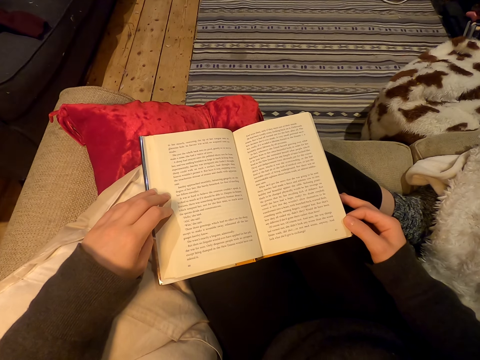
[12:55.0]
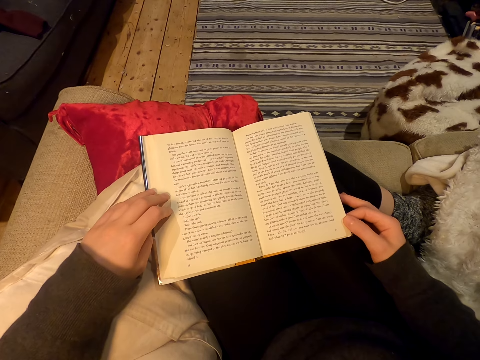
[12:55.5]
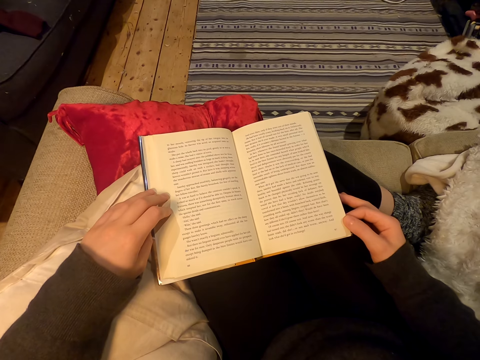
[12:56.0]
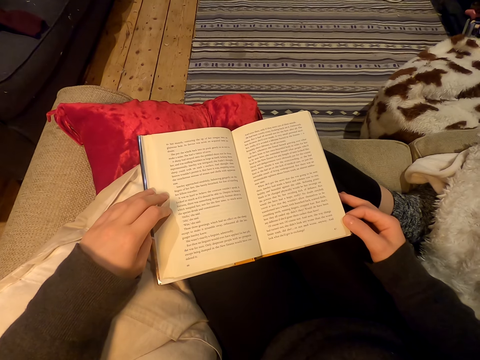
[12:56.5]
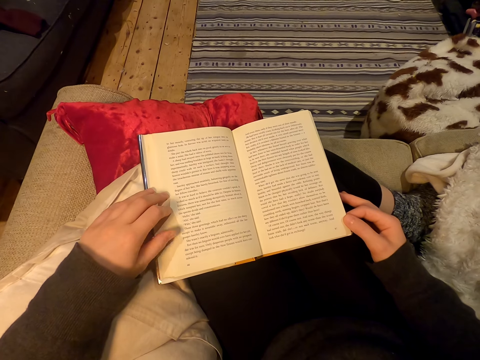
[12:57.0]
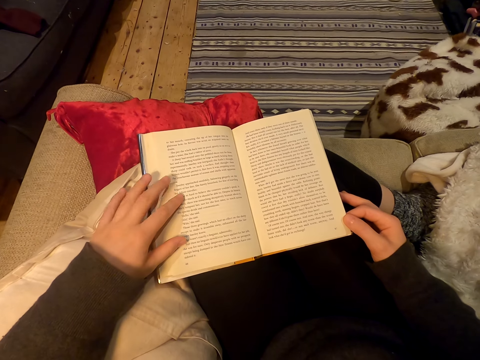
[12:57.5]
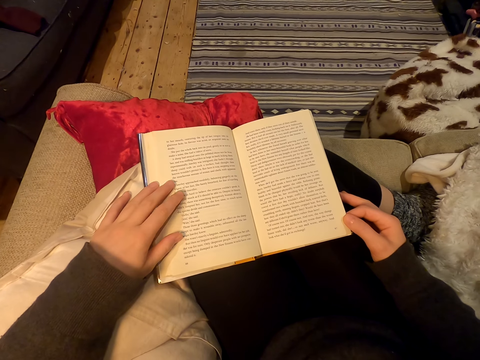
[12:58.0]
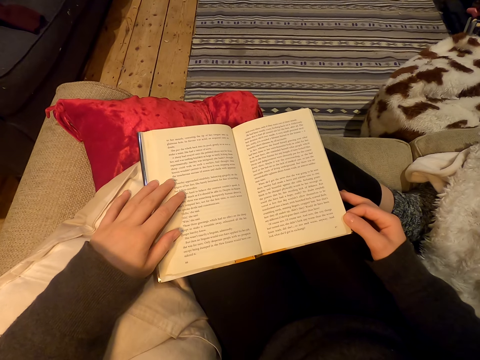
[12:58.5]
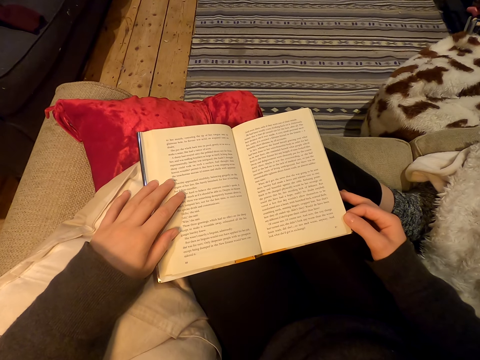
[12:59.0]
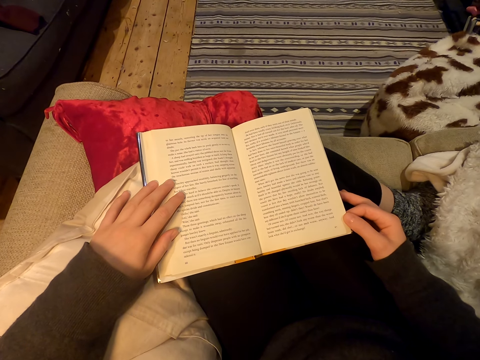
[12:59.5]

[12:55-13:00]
The camera wearer moves their fingers.

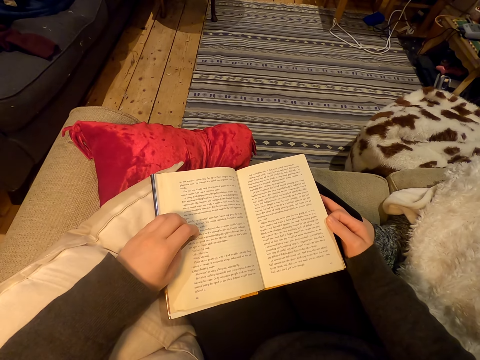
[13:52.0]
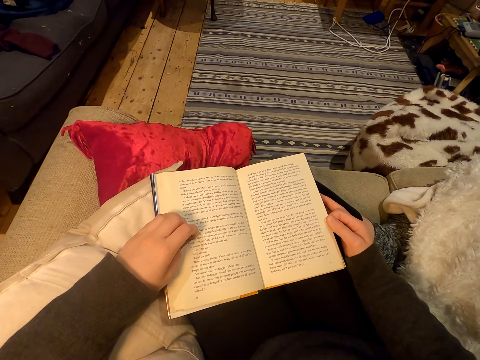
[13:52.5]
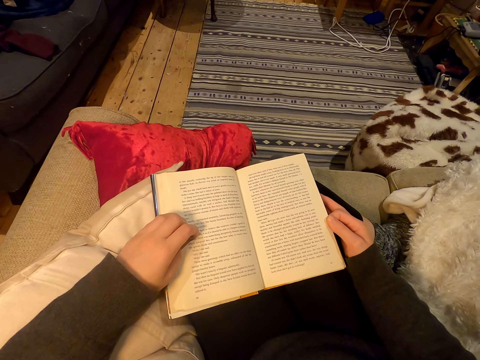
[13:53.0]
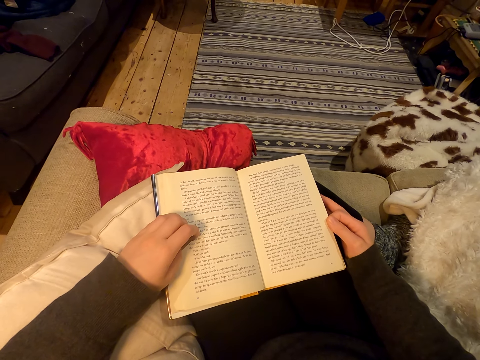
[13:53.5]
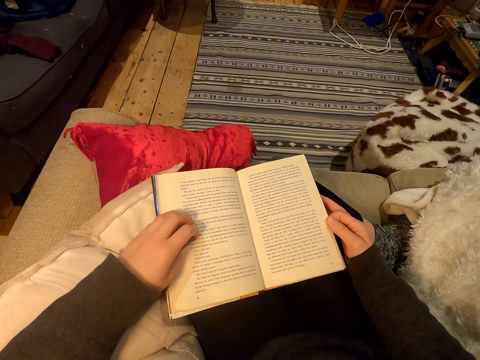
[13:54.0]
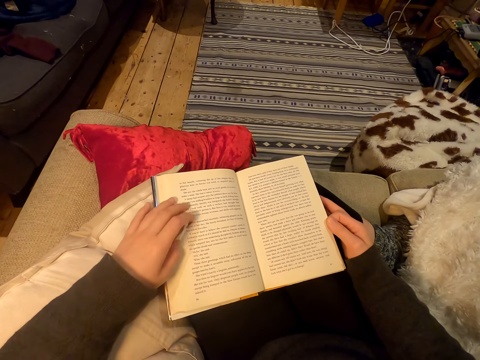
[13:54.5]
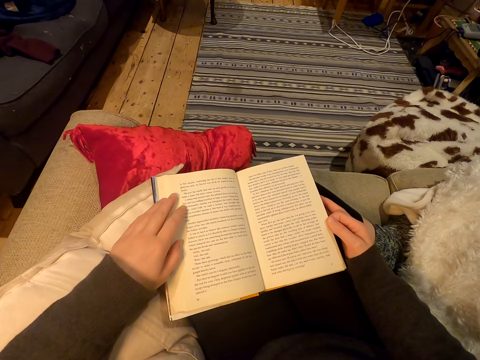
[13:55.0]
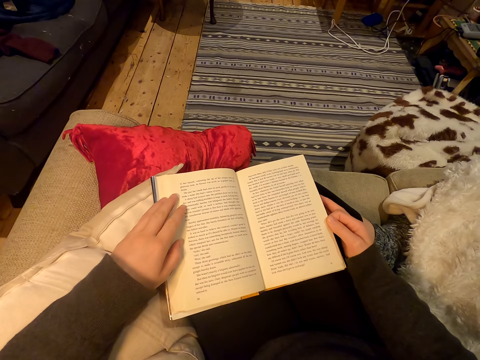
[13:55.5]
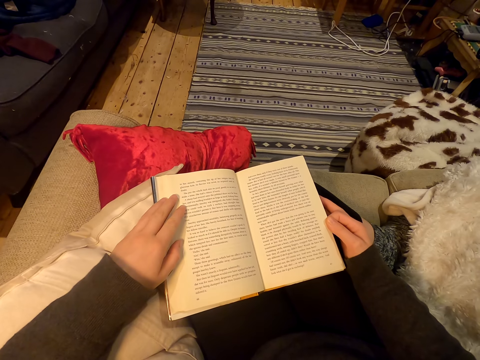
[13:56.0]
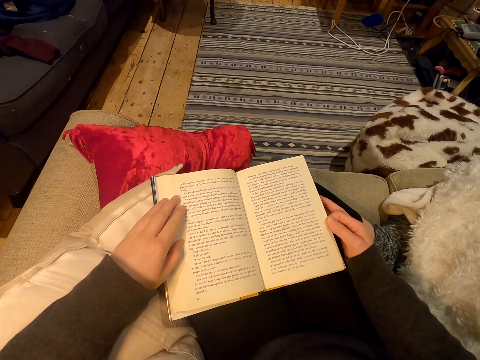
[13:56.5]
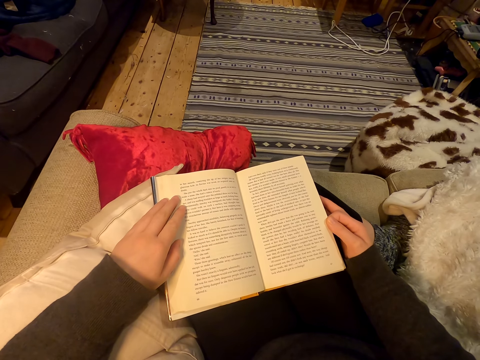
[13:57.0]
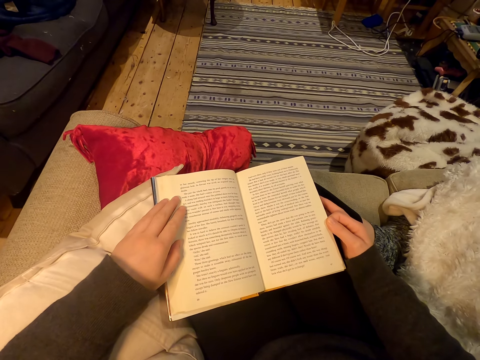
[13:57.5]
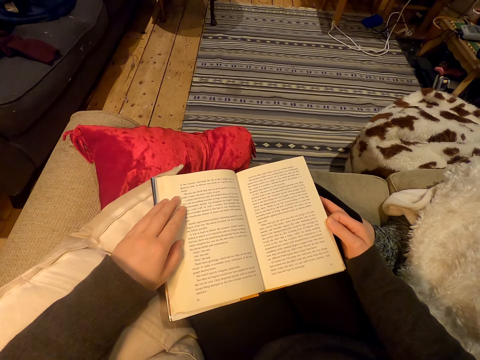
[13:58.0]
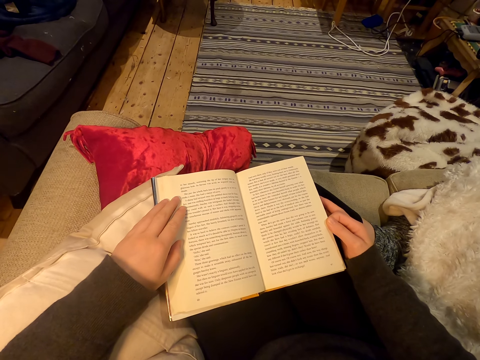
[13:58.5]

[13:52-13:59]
The camera wearer moves their hand.

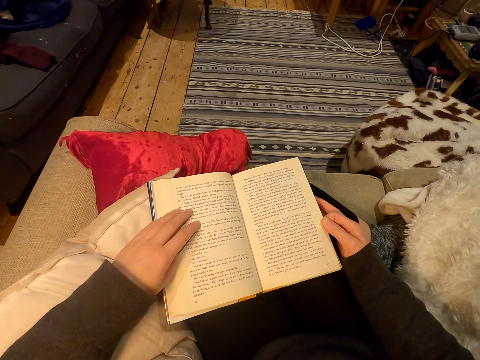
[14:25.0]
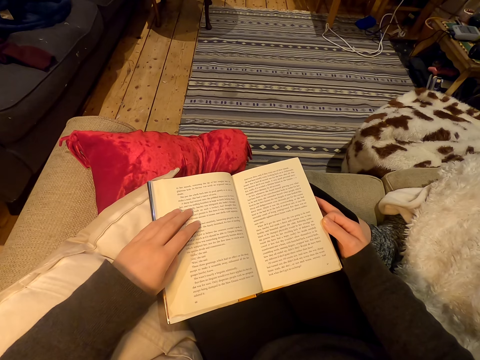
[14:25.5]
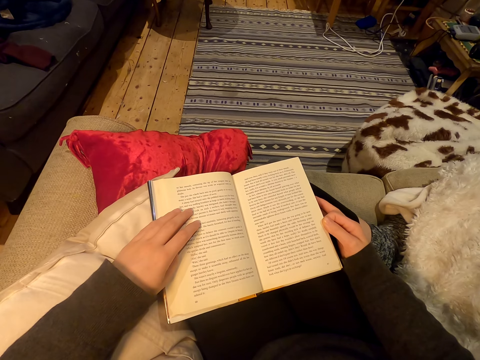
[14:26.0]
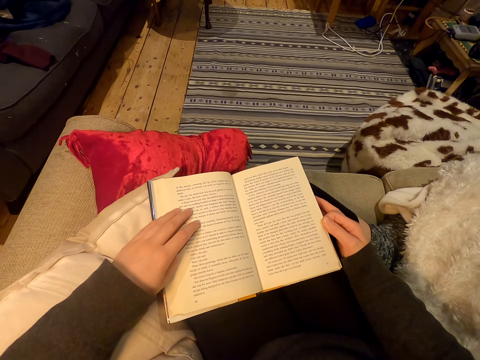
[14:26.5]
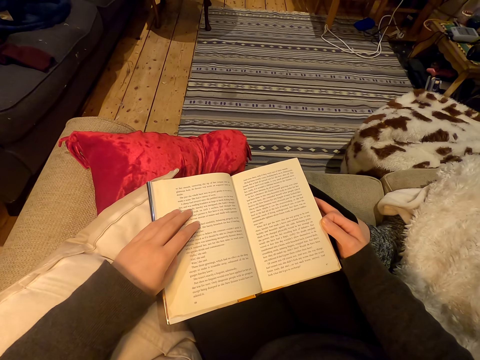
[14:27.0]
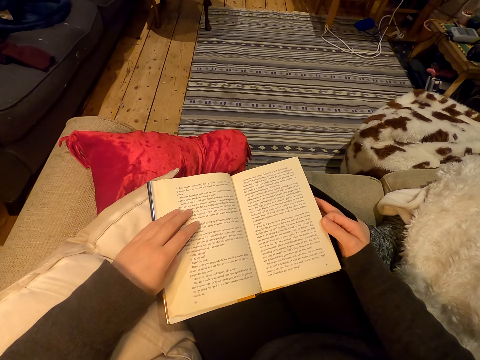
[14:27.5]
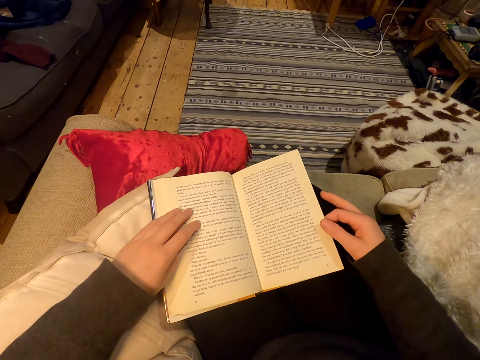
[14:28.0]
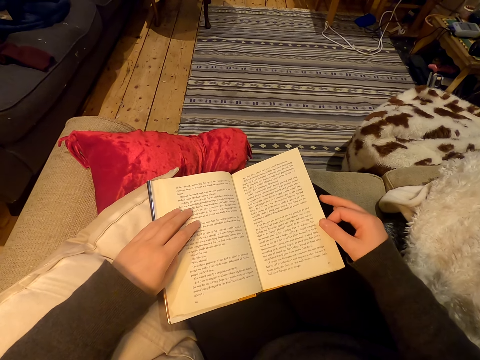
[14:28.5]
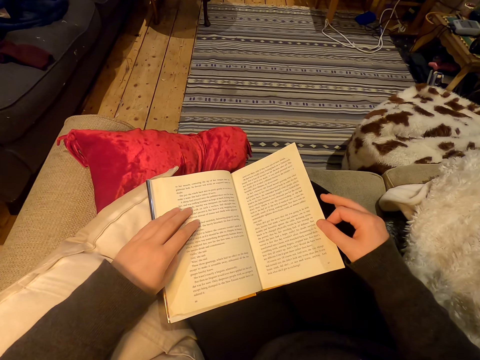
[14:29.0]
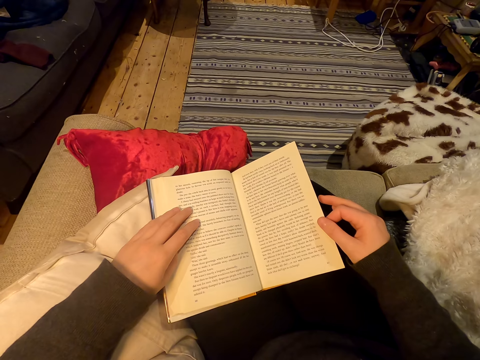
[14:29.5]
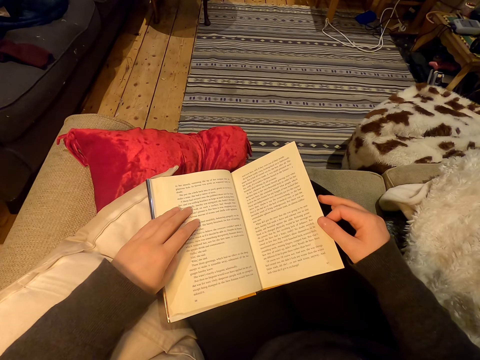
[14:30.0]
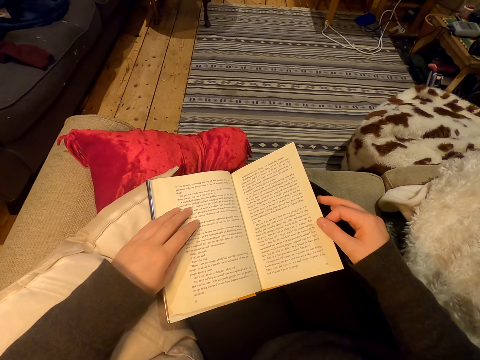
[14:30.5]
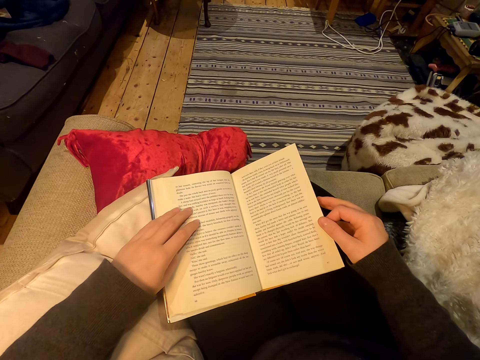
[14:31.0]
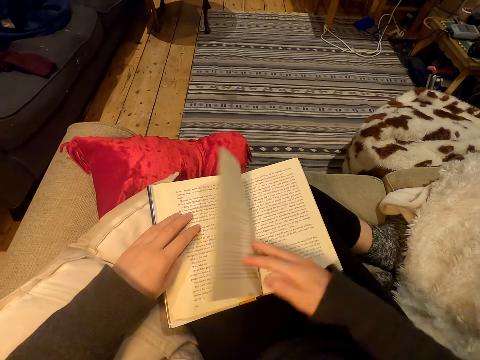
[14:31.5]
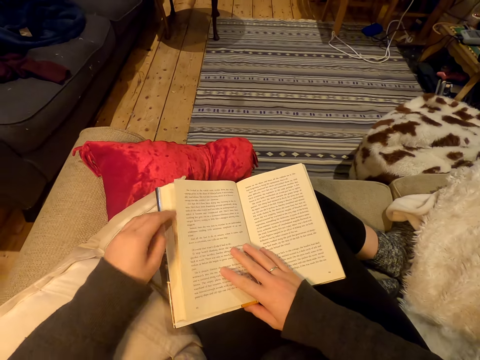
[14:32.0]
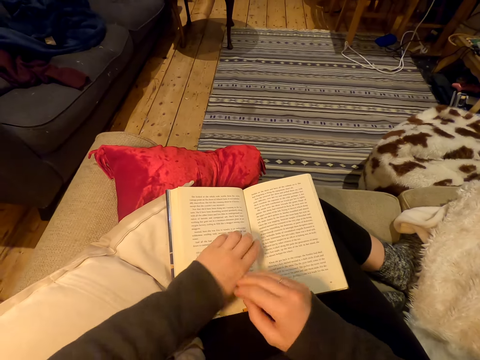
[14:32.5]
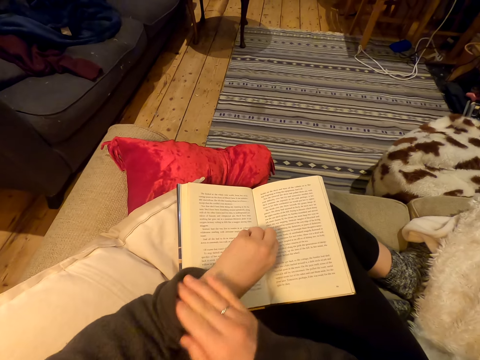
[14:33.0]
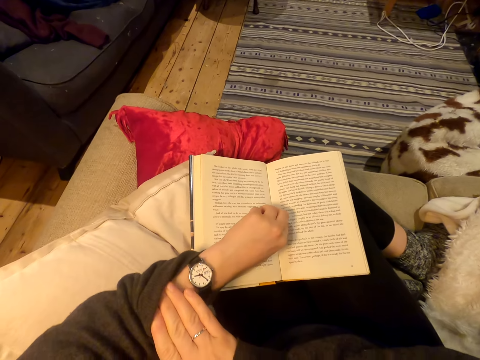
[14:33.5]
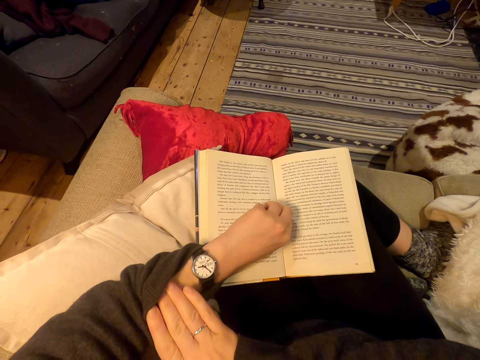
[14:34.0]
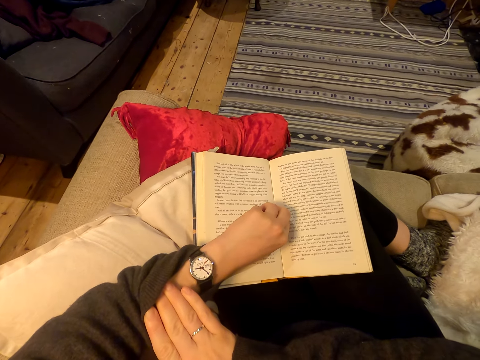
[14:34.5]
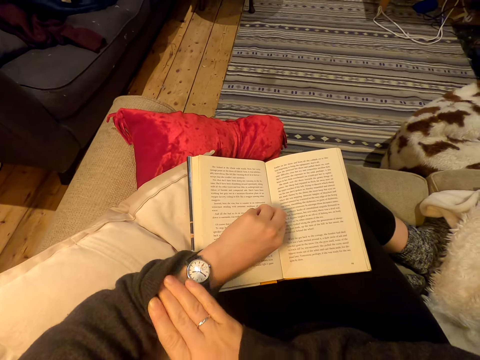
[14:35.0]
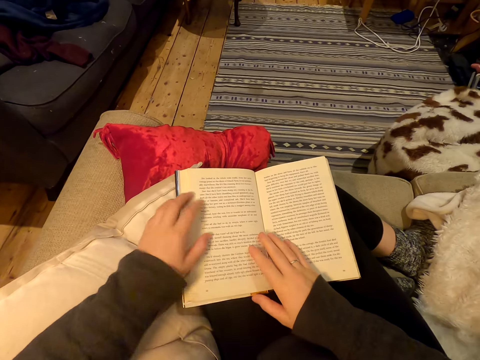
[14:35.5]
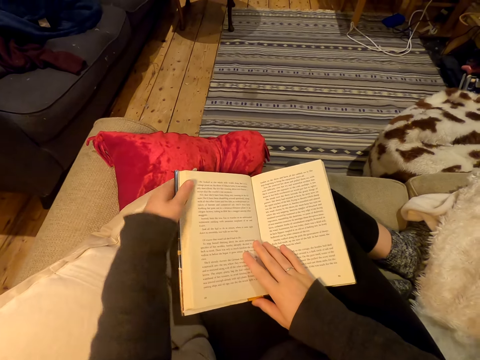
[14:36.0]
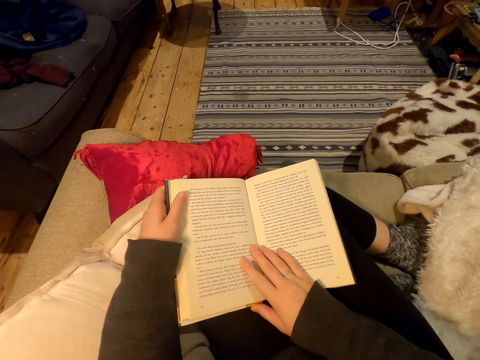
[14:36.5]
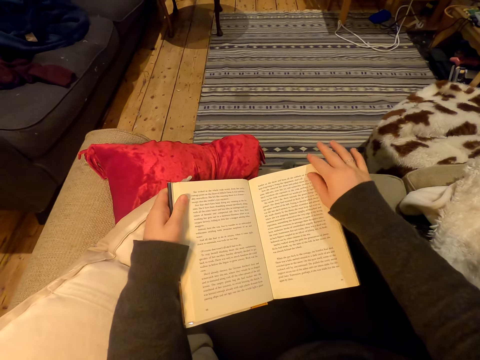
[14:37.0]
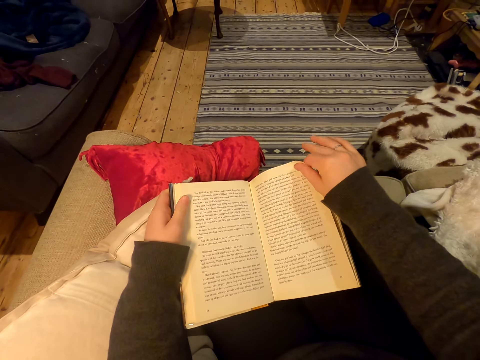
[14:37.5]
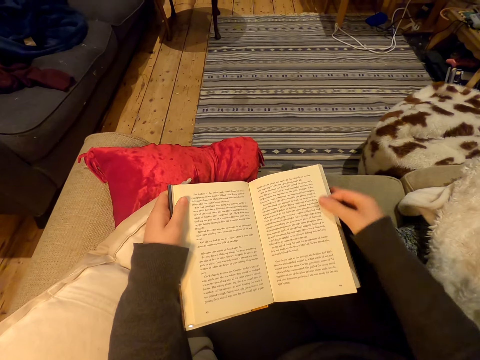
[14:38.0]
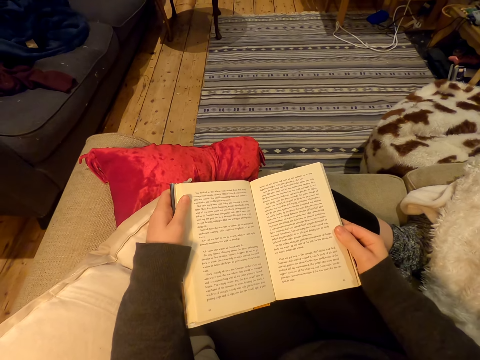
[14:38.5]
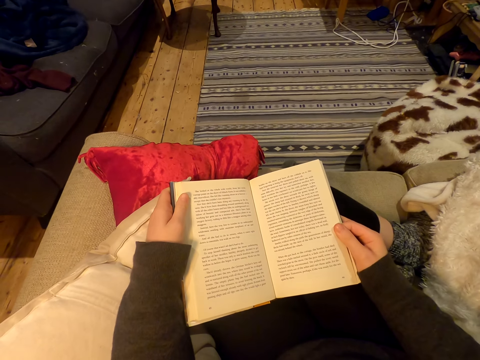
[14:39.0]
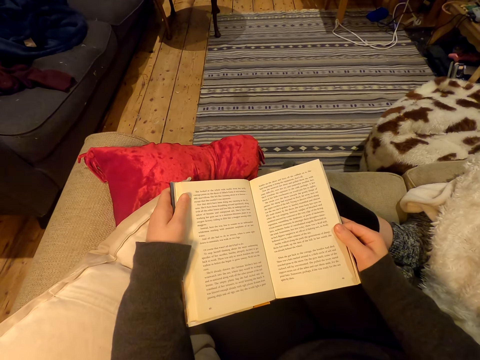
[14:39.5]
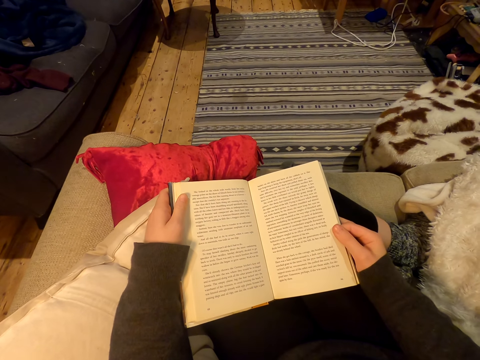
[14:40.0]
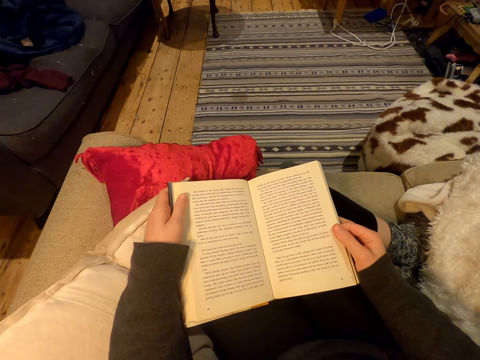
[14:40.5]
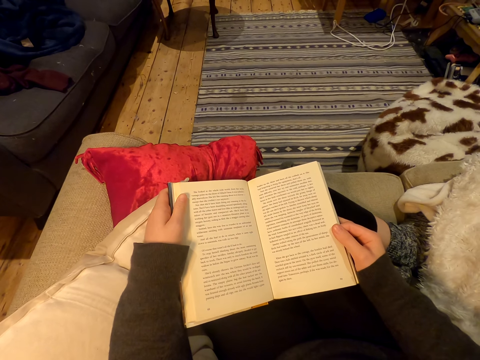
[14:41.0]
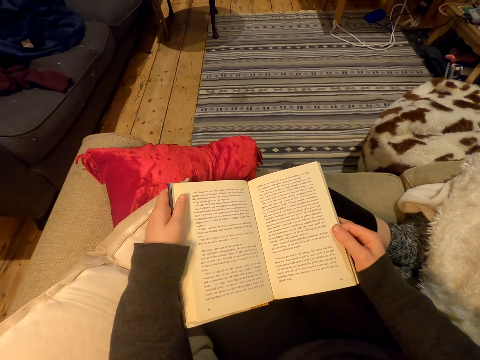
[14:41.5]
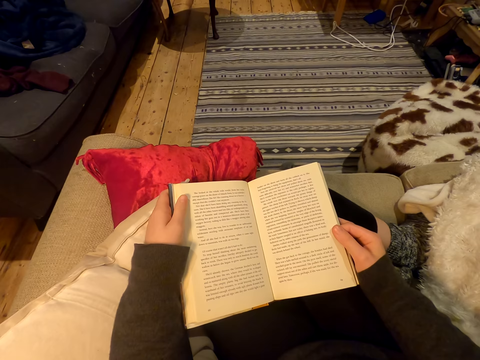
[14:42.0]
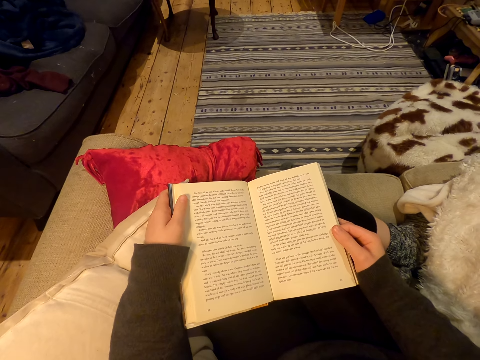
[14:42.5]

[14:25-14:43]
The camera wearer turns a page. They pull back a sleeve. They adjust hands. They hold the page.
